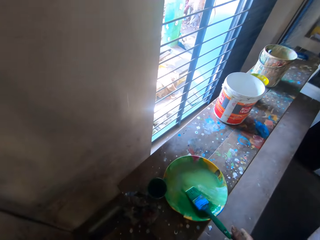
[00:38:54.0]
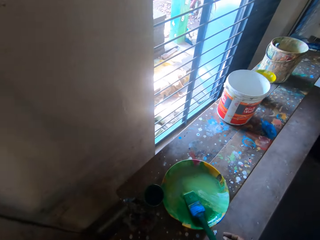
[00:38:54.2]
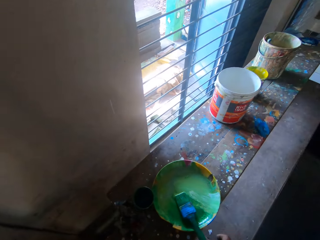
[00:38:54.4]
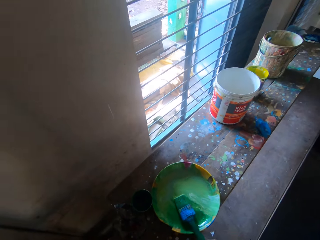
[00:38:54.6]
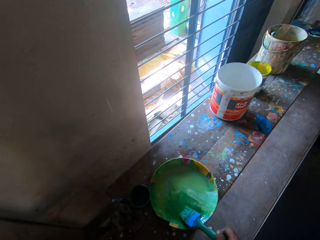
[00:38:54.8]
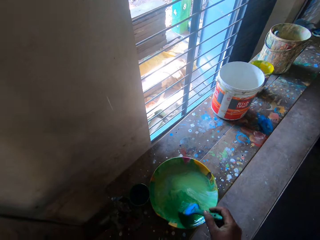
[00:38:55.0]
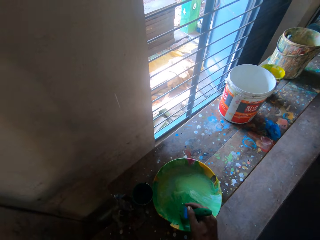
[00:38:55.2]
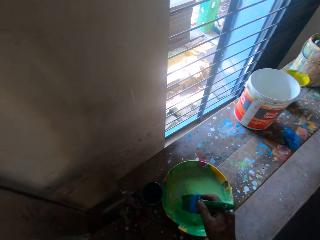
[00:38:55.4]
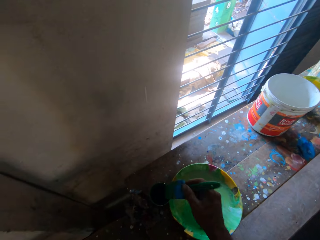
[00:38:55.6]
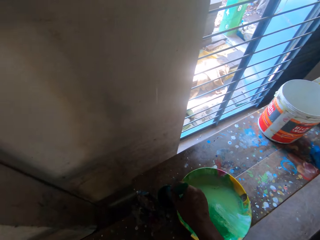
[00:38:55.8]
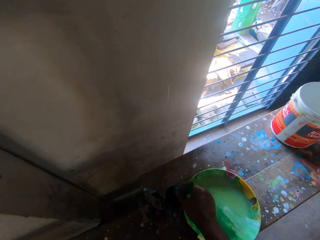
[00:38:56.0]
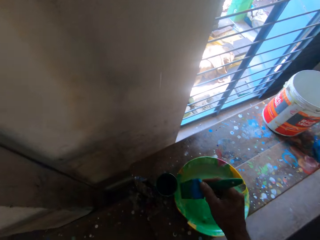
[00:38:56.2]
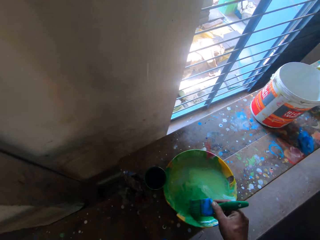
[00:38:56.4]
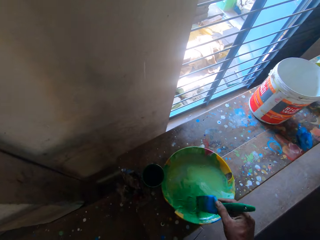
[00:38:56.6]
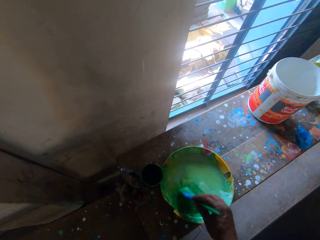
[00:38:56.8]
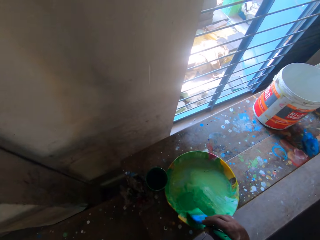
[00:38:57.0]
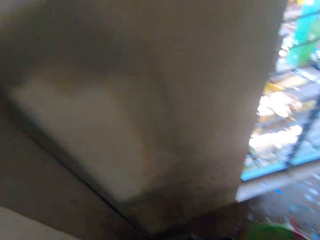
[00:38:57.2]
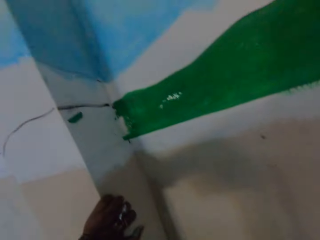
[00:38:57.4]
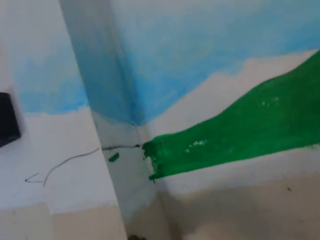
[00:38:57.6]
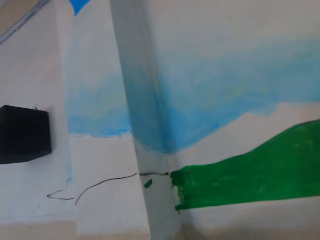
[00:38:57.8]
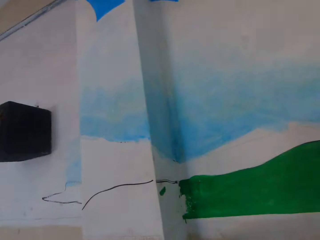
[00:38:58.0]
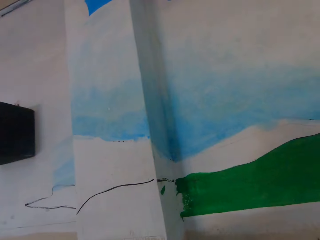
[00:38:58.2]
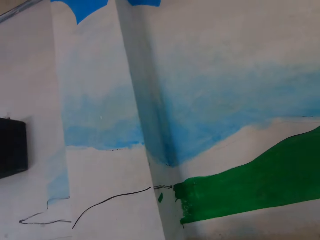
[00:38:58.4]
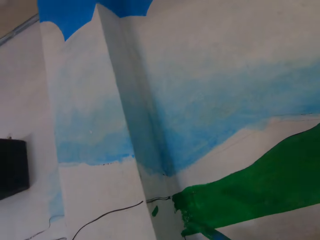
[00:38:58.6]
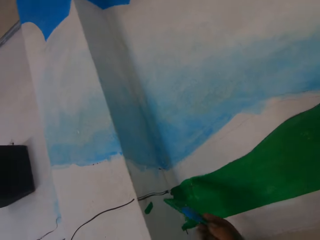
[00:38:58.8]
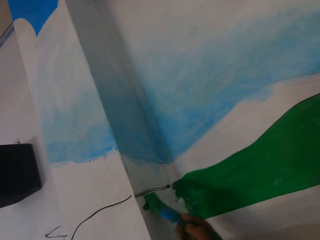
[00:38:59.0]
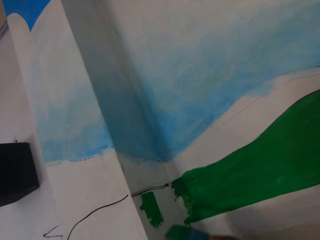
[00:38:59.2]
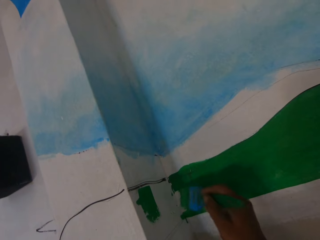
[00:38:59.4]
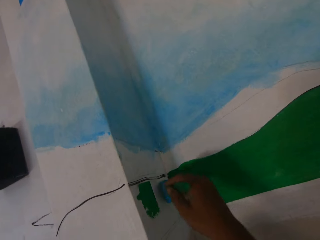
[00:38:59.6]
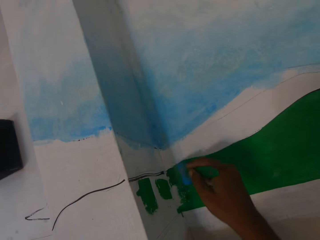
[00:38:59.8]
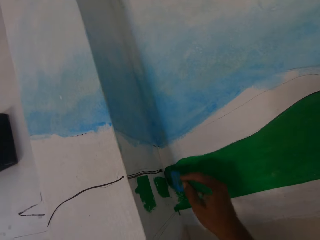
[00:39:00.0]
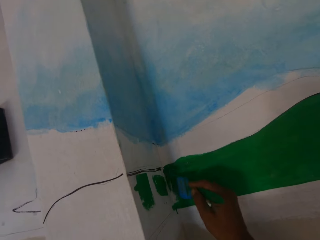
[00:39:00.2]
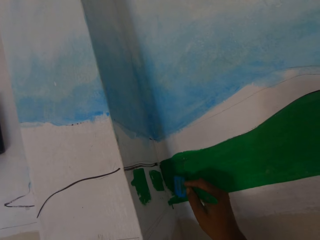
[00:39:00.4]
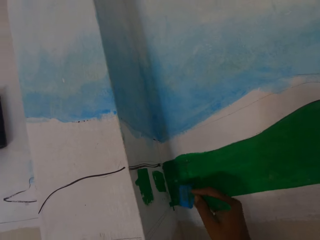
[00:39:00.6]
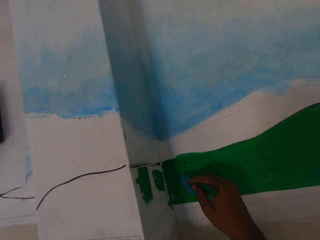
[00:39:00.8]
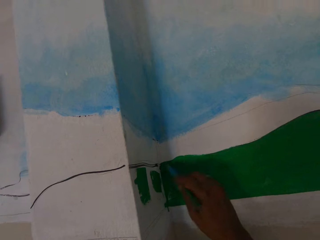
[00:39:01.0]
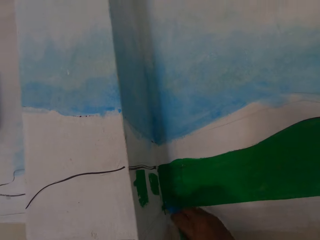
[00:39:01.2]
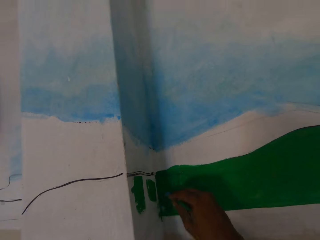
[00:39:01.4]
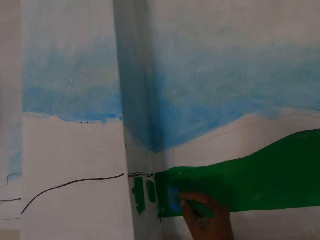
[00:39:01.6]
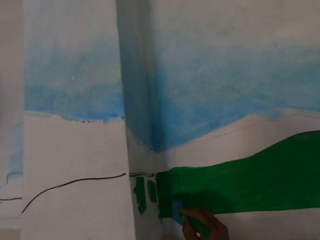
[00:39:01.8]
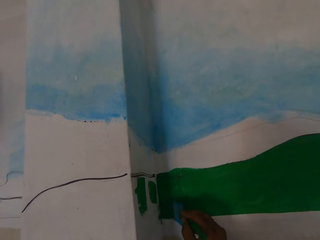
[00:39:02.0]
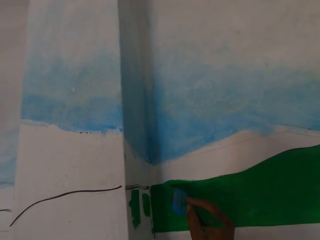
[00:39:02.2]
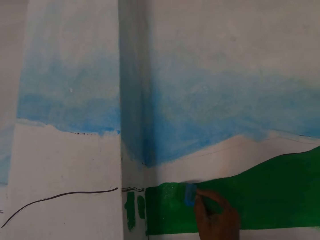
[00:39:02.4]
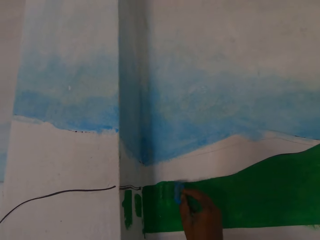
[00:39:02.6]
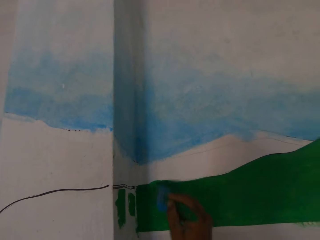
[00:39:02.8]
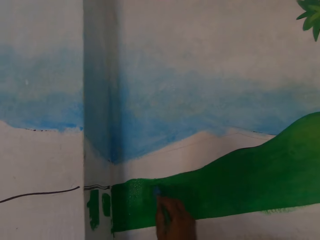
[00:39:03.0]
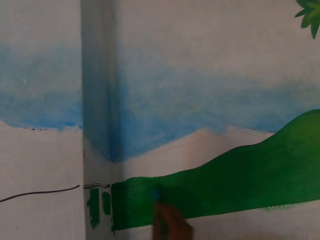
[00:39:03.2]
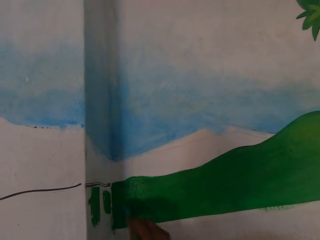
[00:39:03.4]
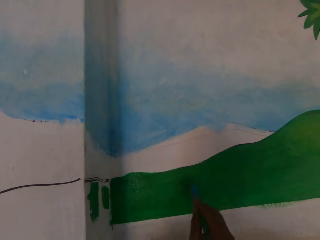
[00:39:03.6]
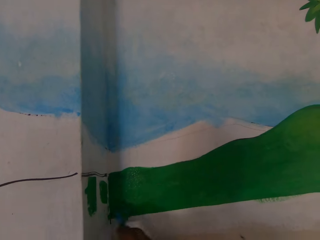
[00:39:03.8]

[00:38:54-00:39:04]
The camera wearer looks around. He picks up the paintbrush in the plate with his right hand. He dips the paintbrush into the paint cup on the bench with his right hand. He mixes the paint in the plate on the bench with the paintbrush in his right hand. He paints the wall with the brush in his right hand.

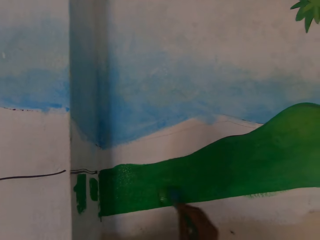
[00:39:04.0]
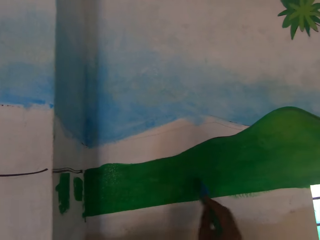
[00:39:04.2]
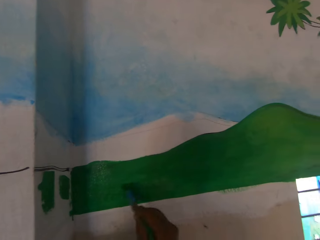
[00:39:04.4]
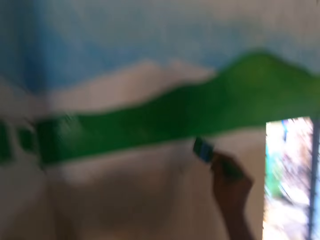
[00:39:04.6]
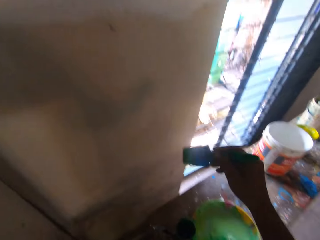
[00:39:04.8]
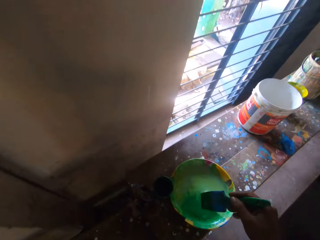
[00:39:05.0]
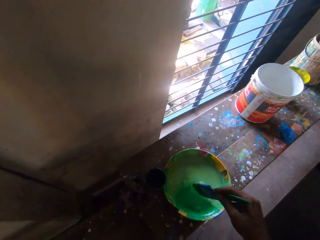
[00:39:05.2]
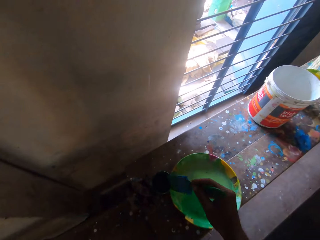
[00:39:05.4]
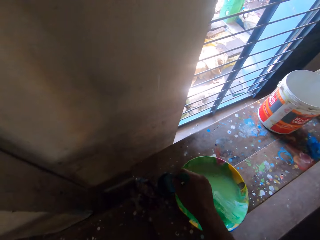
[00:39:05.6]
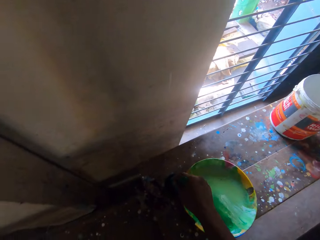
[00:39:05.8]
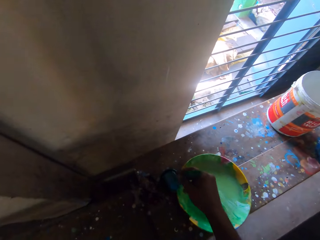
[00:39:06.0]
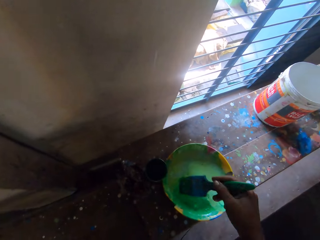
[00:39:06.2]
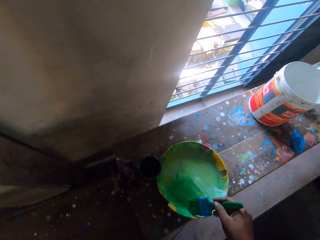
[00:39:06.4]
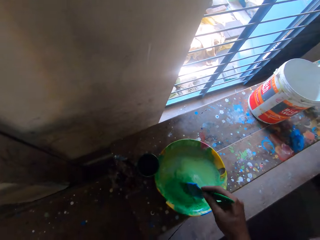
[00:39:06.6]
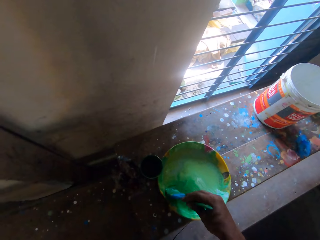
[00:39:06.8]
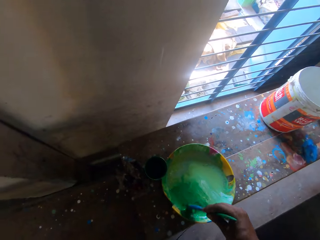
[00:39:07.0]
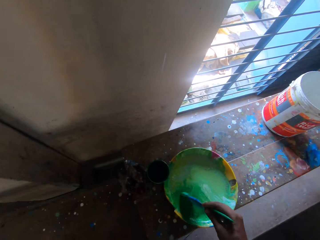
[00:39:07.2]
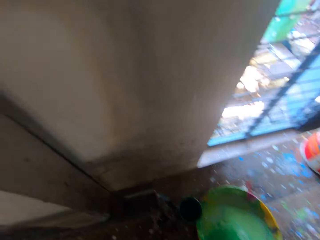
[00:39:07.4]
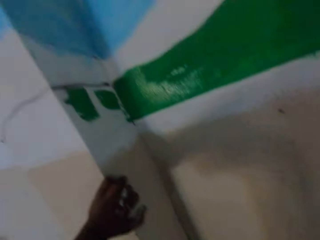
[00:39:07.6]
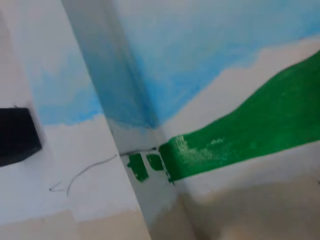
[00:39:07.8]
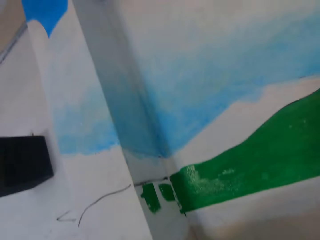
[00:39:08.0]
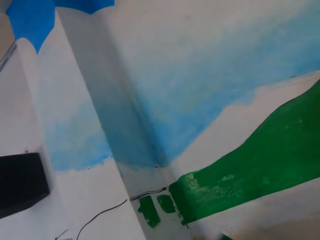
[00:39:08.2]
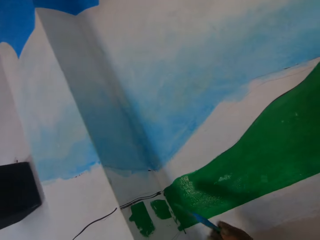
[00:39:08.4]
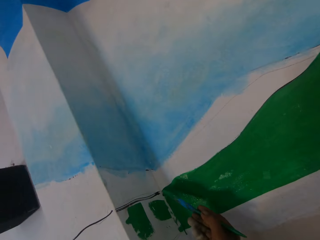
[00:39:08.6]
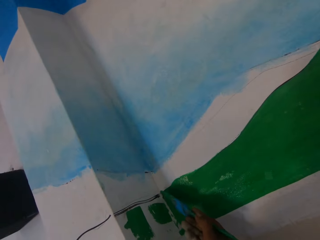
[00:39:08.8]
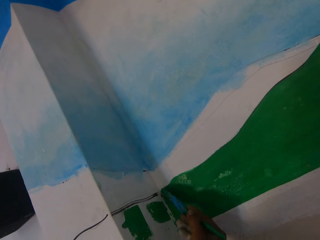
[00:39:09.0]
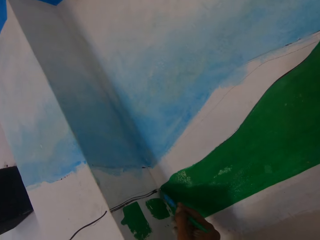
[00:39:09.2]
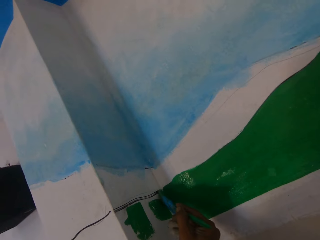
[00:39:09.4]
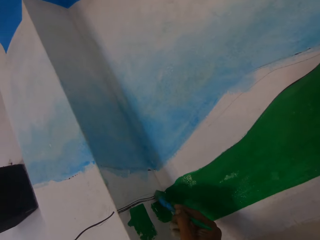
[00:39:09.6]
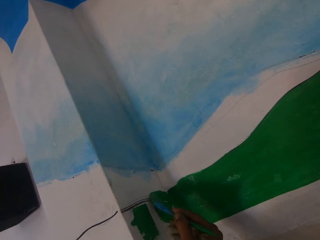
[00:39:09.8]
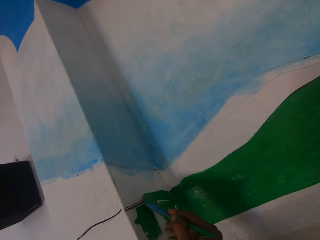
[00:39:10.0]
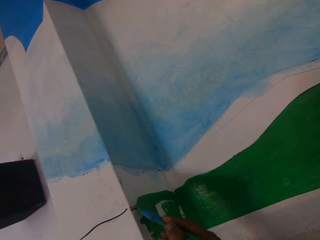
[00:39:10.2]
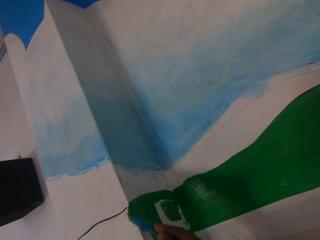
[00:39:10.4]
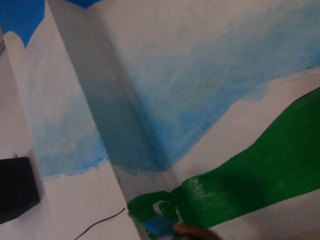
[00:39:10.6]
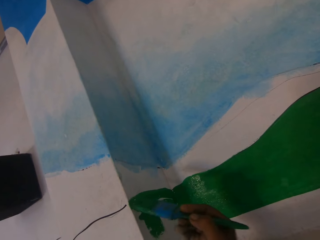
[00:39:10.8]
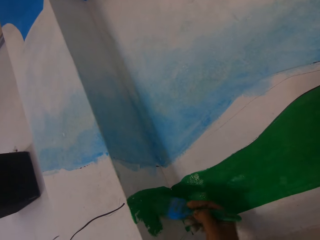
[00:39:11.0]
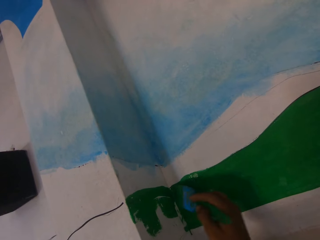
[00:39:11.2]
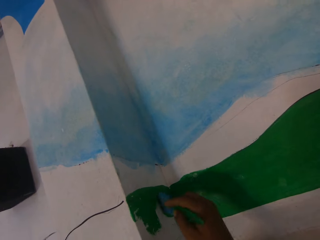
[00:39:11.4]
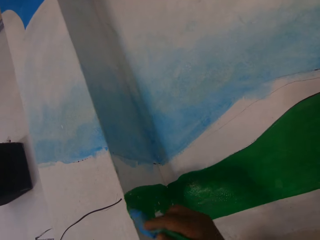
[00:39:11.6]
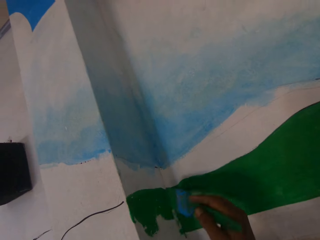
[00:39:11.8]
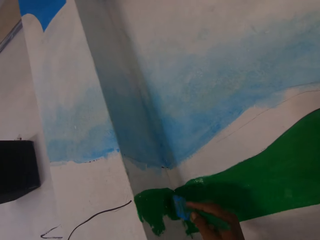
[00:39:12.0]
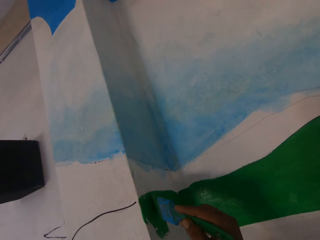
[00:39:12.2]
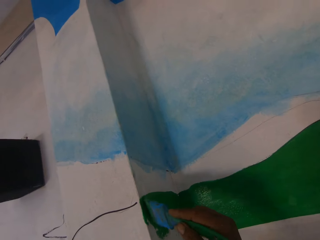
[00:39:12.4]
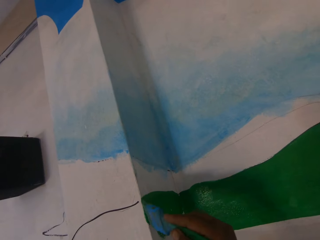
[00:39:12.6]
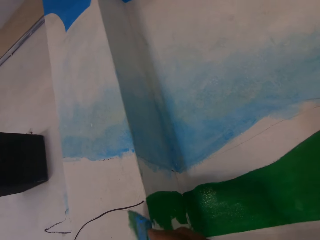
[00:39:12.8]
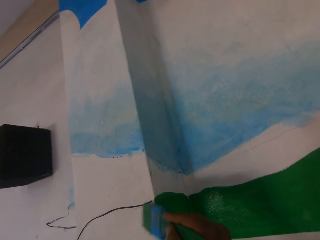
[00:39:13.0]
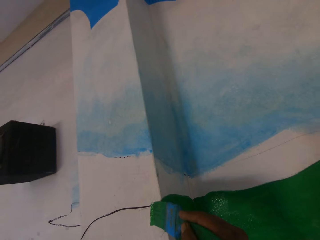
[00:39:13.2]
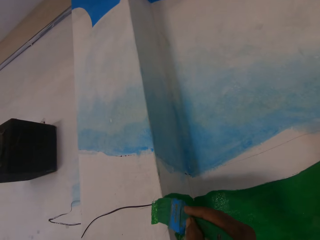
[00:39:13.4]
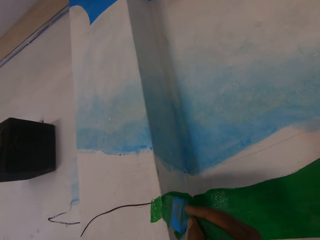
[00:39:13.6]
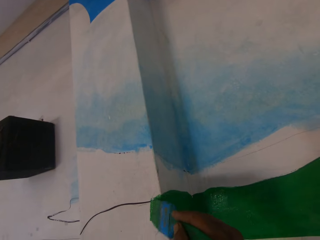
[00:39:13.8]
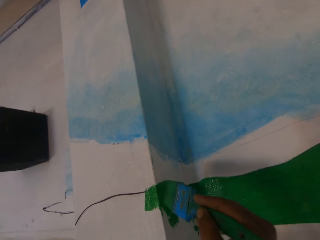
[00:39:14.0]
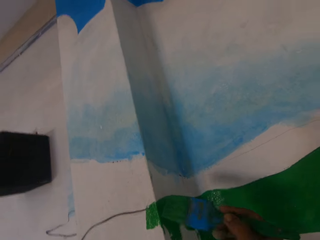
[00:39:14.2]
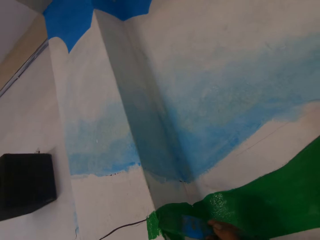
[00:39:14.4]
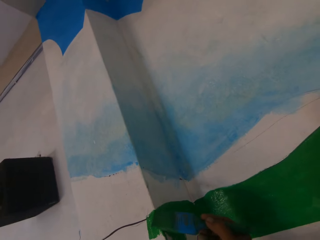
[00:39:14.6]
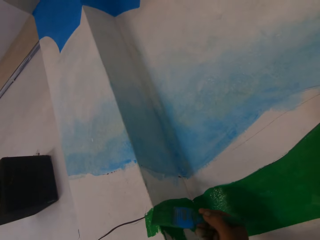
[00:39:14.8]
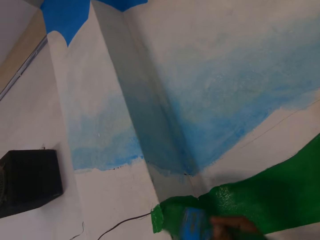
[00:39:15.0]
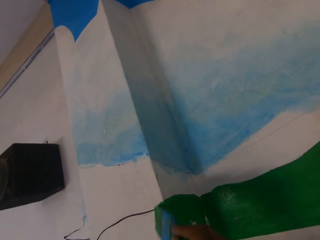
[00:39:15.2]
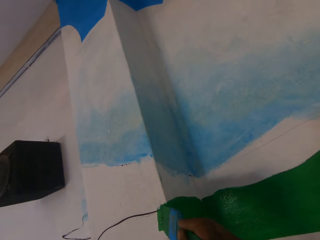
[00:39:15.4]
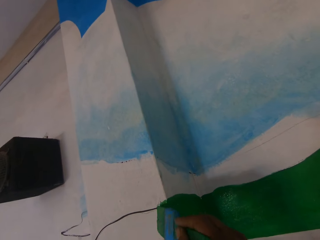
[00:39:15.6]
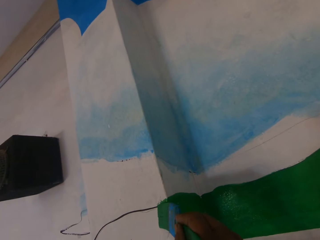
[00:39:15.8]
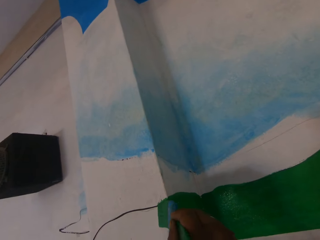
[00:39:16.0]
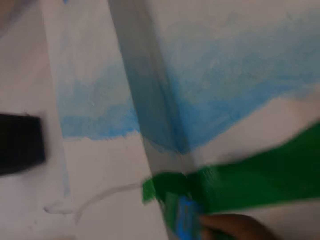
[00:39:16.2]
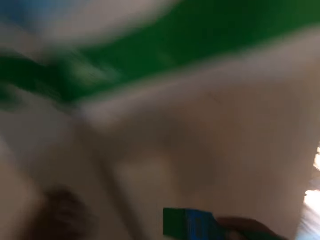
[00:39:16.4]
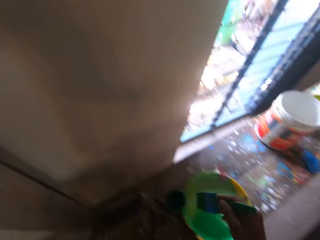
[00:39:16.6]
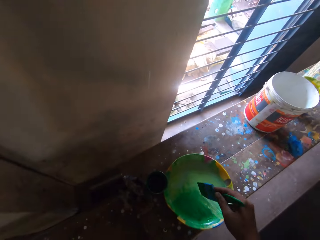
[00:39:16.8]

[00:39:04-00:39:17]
The camera wearer dips the paintbrush into the paint cup on the bench with his right hand. He mixes the paint in the plate on the bench with the paintbrush in his right hand. He paints the wall with the brush in his right hand.
